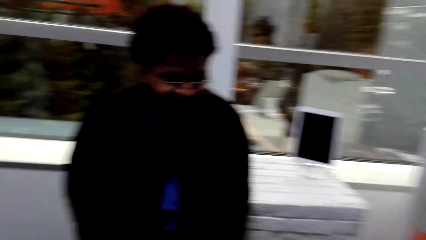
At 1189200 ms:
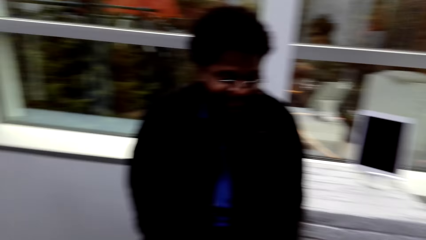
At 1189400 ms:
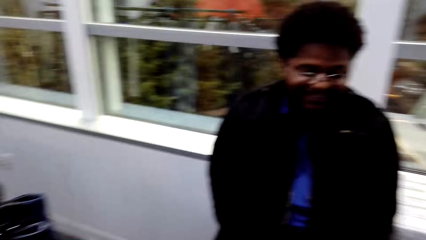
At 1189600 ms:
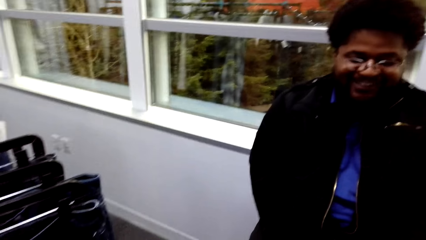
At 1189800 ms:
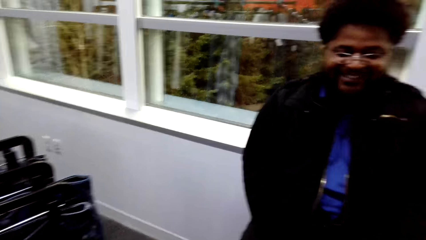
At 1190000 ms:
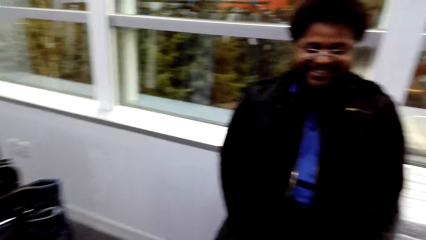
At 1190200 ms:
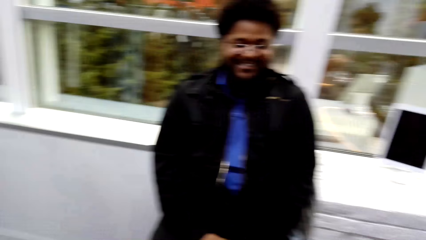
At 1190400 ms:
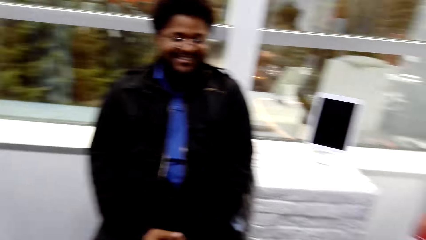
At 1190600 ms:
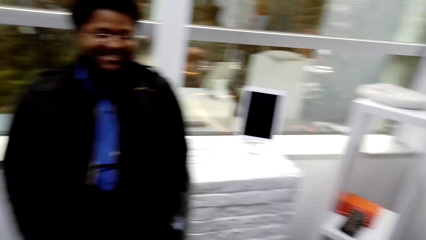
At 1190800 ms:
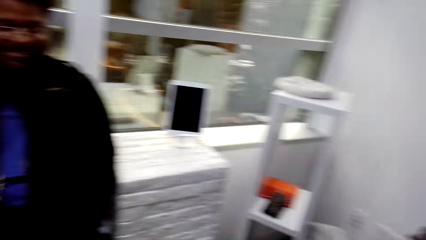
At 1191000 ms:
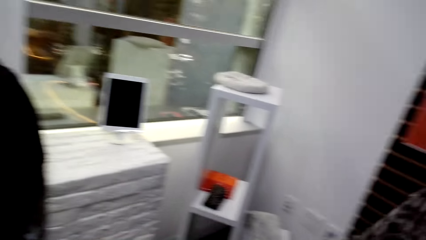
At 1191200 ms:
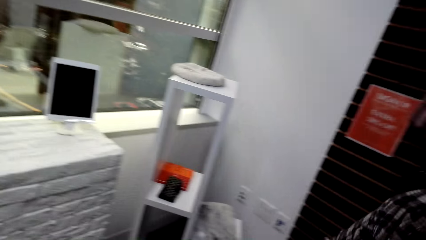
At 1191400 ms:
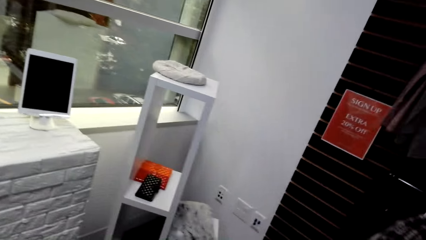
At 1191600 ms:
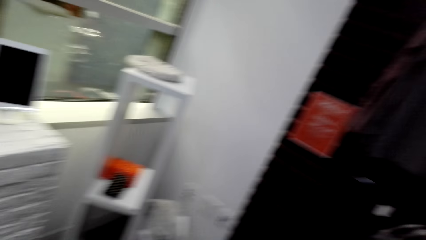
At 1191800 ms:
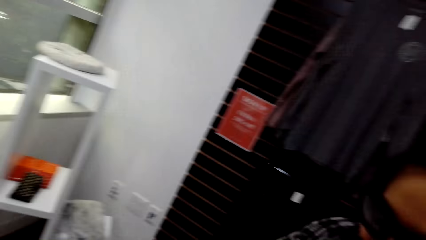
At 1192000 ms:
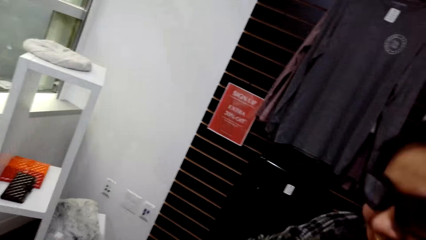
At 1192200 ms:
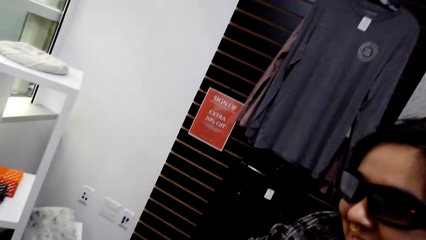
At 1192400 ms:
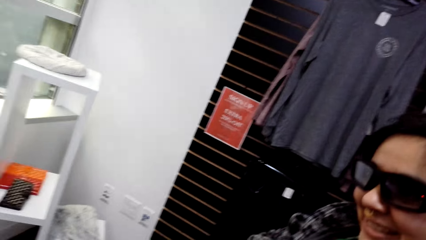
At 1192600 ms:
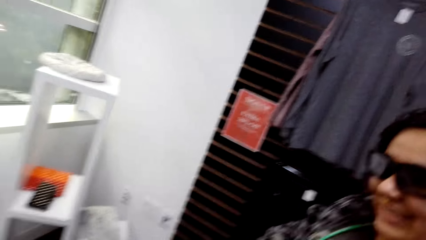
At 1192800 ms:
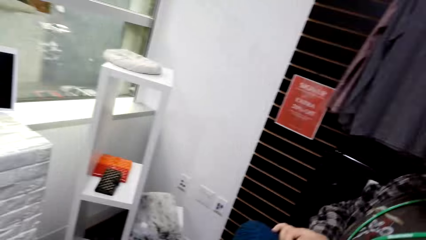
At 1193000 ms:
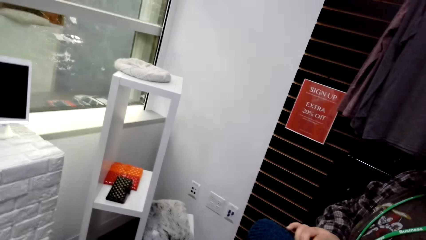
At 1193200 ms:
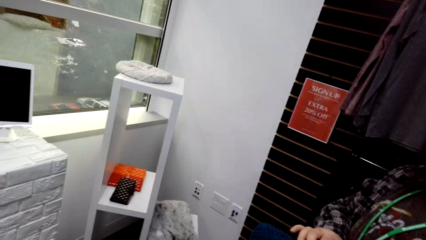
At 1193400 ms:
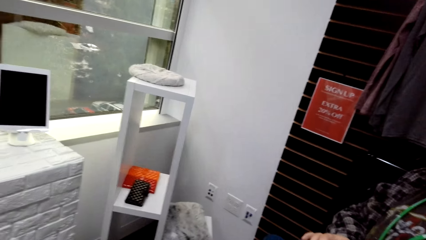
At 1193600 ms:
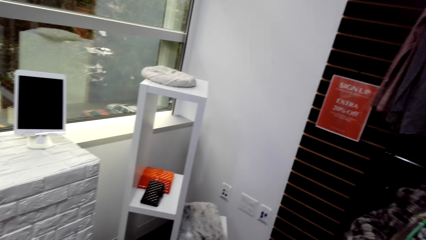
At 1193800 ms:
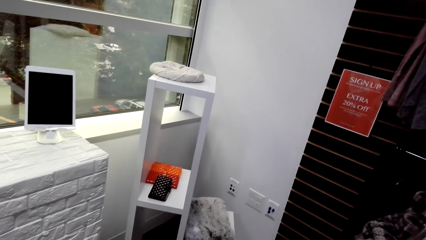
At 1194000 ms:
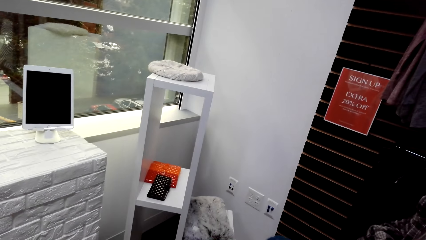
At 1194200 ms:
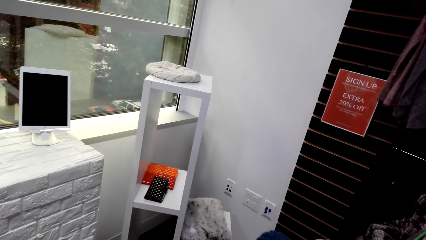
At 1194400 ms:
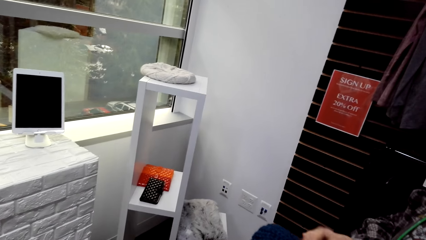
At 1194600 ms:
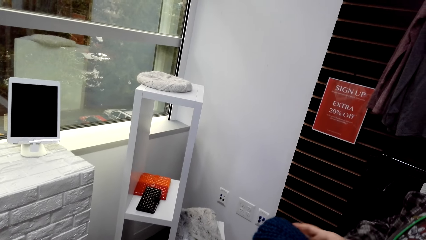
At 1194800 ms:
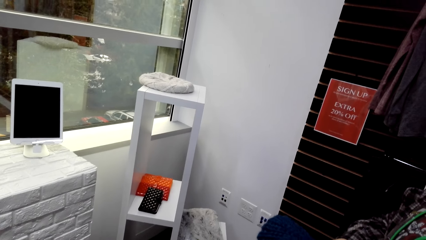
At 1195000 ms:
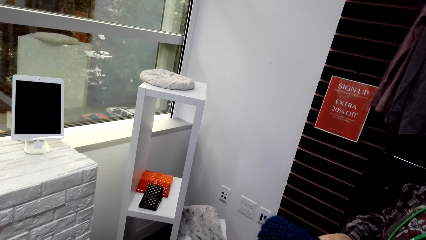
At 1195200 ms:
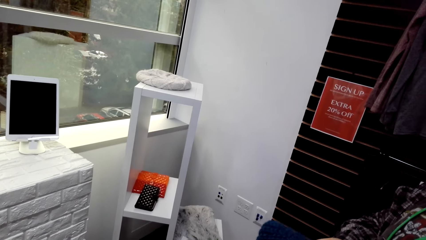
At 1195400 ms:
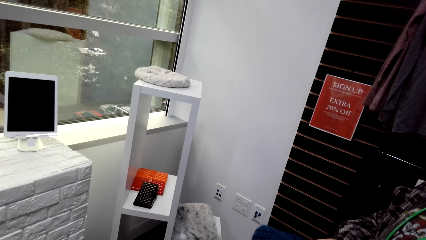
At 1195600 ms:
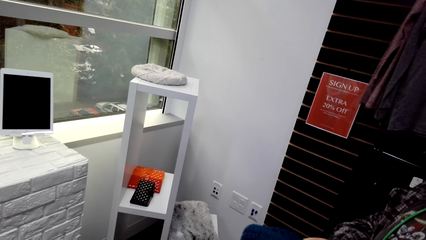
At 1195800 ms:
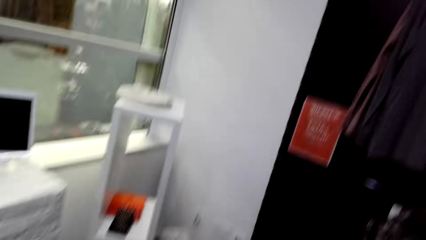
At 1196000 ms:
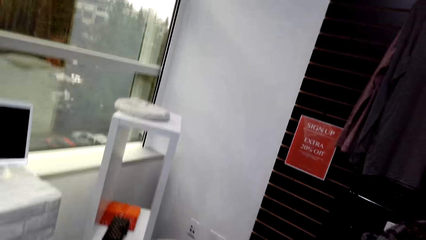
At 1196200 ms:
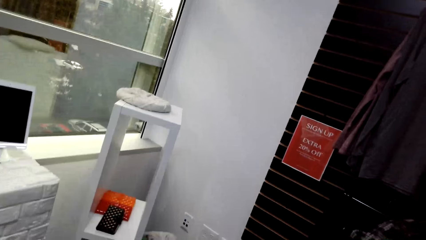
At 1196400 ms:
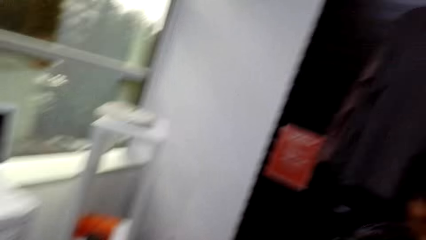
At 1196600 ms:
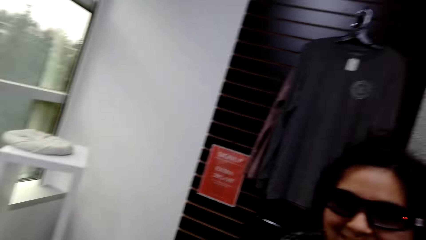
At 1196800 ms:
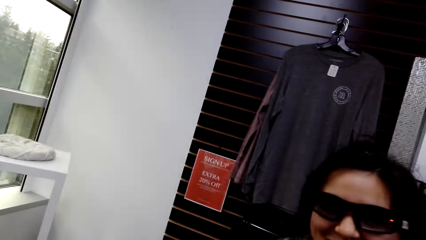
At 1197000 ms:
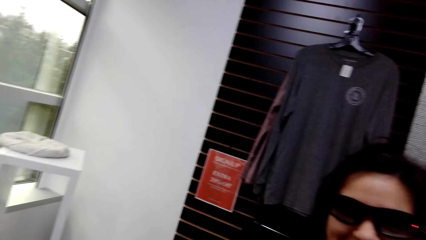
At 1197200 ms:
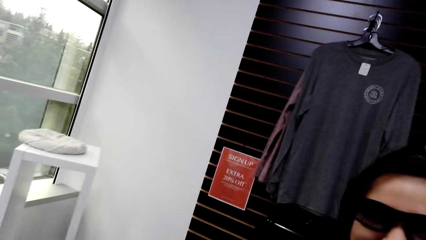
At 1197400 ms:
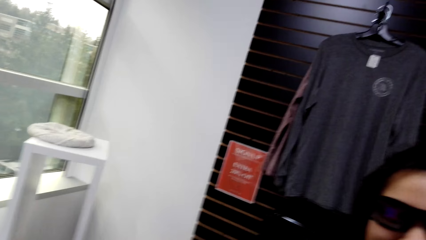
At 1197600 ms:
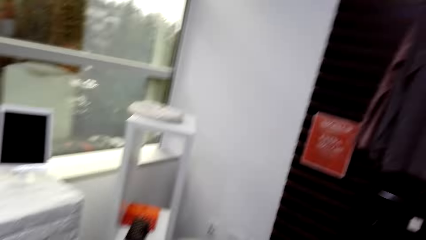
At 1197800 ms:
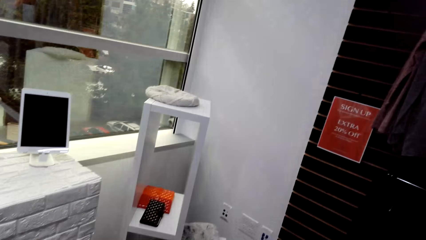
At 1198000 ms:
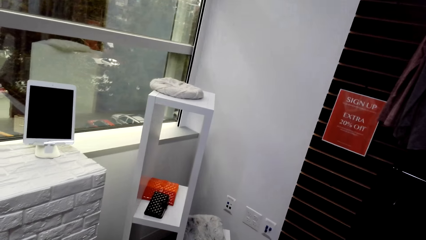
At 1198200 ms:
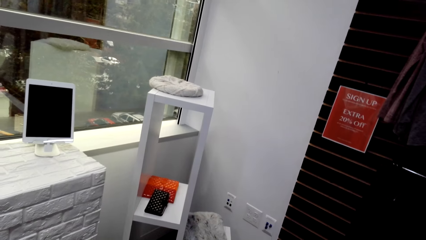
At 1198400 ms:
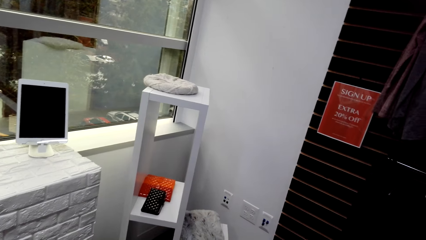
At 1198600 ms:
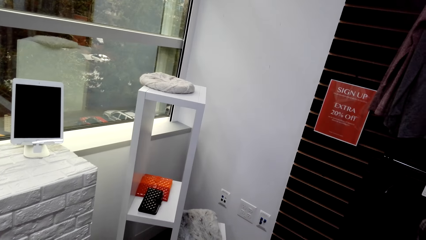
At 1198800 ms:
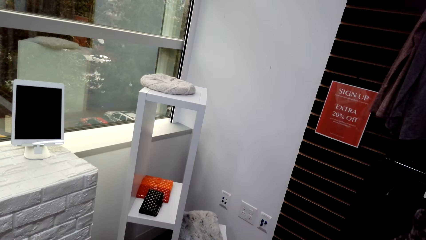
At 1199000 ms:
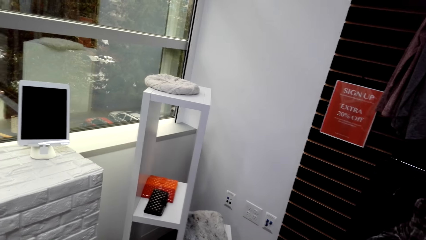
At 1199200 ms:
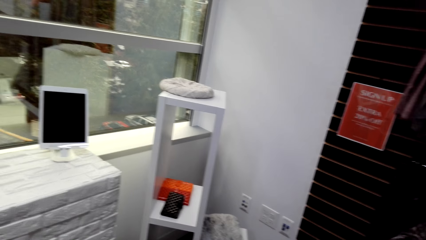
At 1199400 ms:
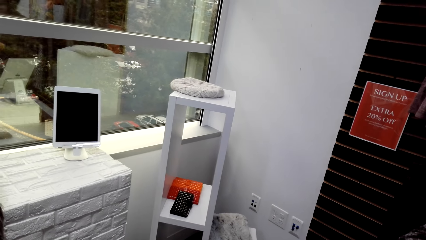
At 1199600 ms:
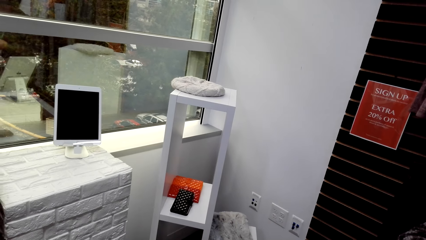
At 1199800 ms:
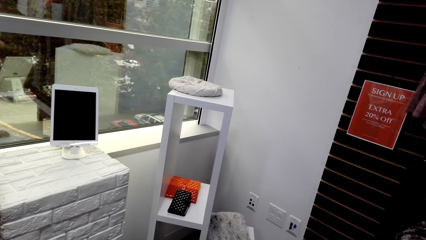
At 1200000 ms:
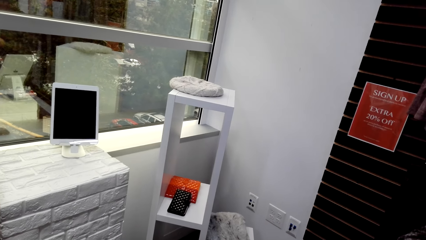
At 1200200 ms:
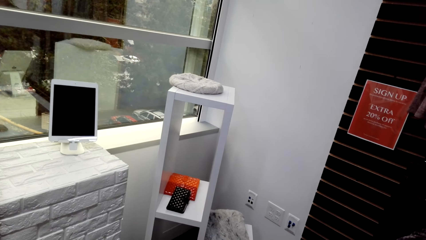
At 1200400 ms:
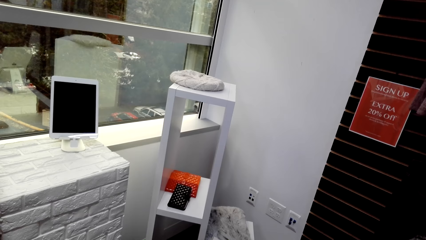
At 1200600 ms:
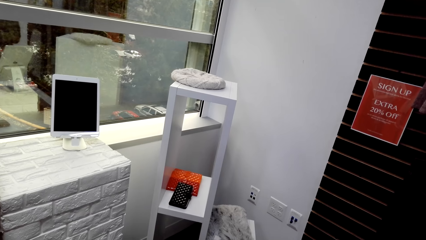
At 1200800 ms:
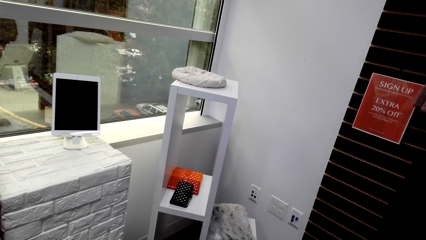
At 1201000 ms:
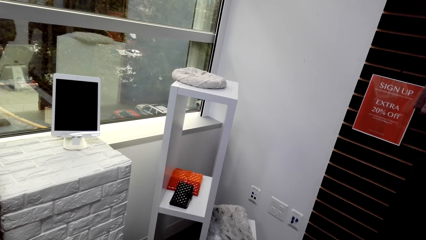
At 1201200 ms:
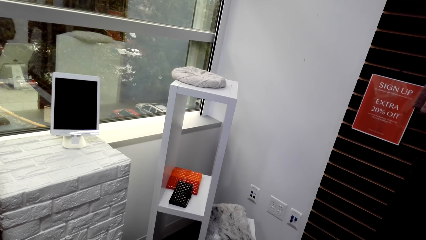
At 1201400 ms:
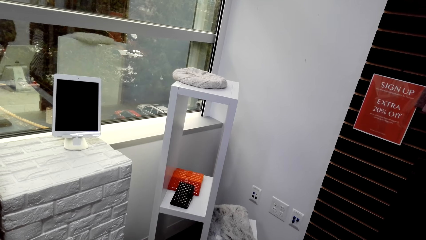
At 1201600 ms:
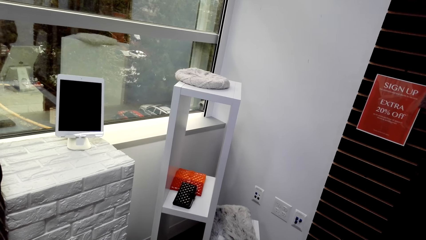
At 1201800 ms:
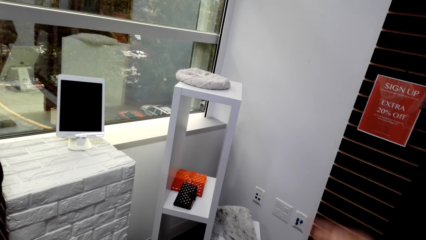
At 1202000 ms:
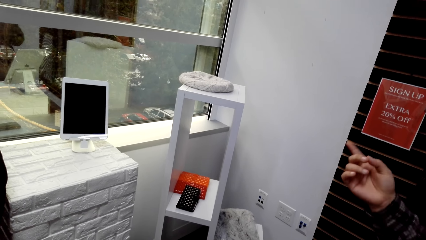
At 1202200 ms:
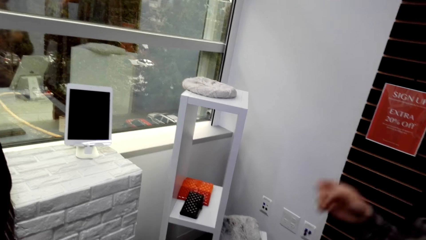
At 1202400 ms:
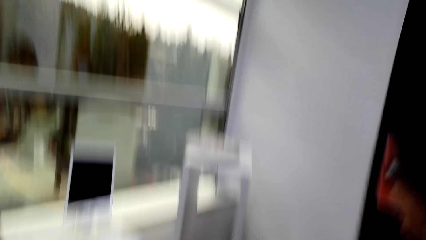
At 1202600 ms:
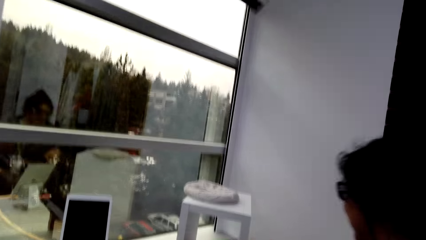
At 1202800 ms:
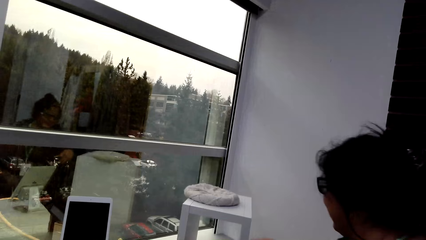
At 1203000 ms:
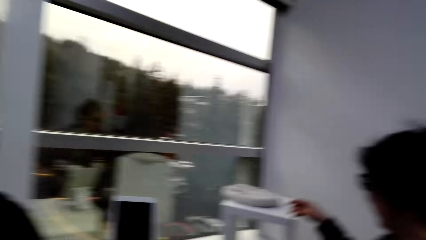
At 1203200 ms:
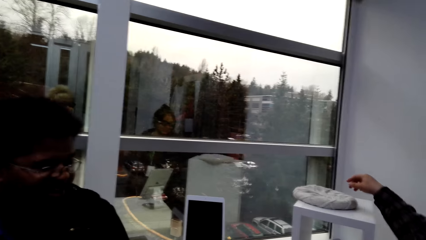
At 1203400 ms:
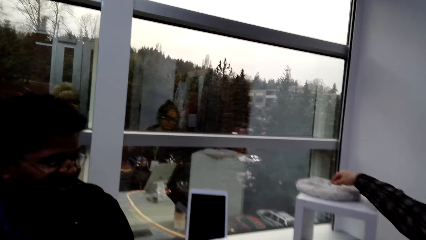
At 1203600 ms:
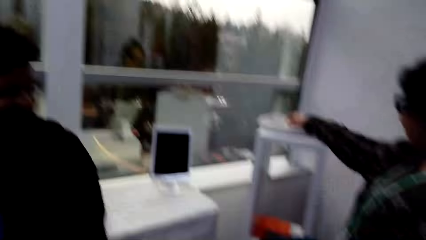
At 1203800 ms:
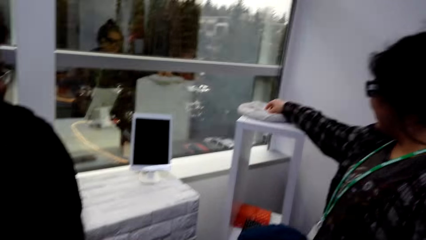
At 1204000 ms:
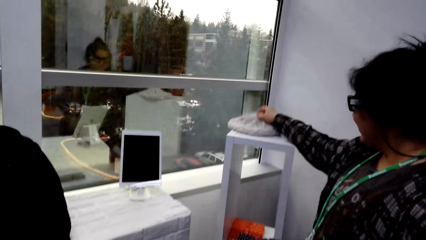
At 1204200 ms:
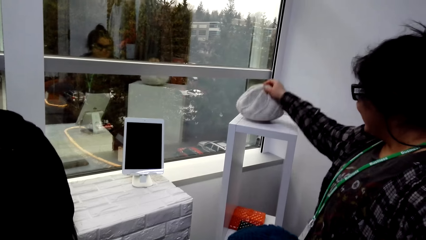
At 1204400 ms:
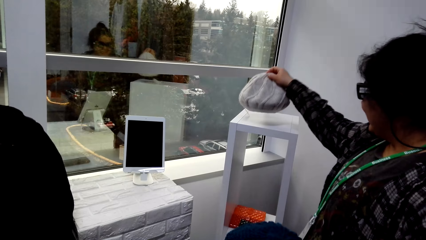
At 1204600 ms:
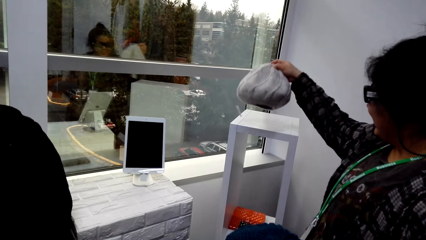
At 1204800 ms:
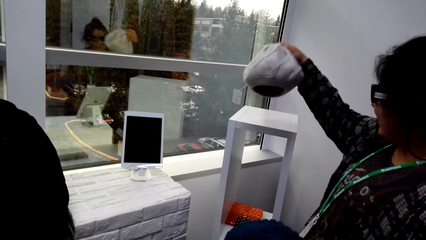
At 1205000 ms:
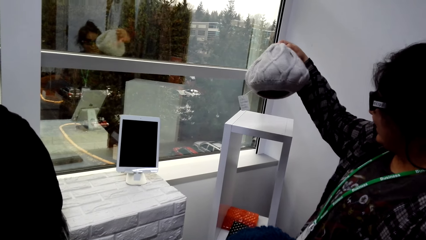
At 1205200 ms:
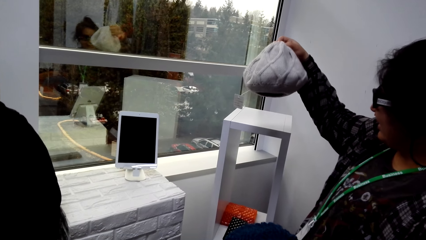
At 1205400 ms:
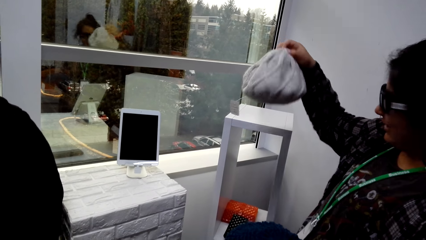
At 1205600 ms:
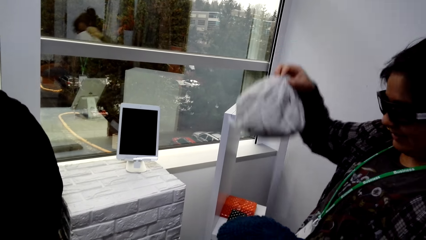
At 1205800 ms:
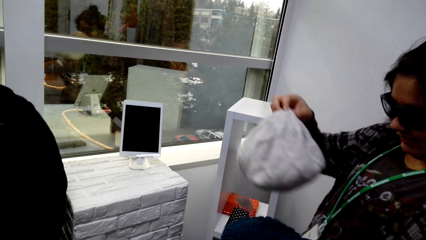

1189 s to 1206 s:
The camera wearer looks around. A person picks a hat on a display.
